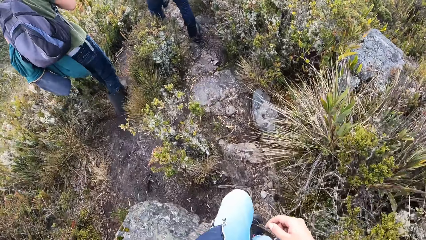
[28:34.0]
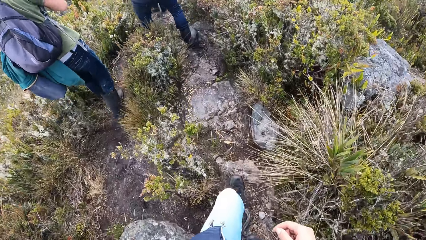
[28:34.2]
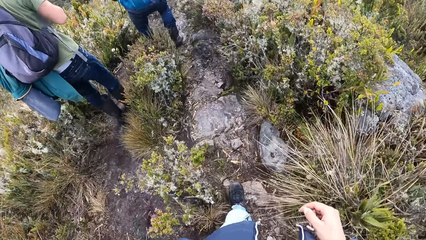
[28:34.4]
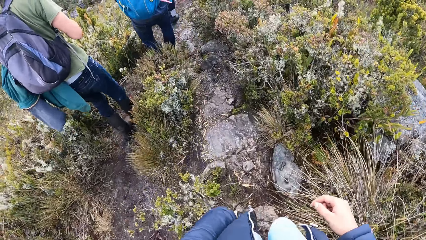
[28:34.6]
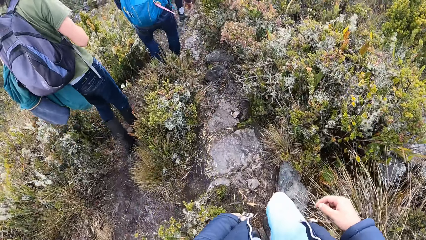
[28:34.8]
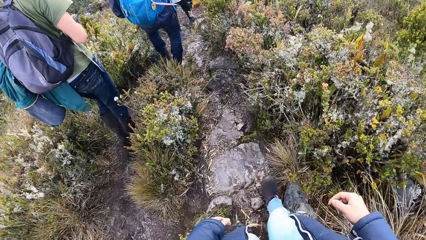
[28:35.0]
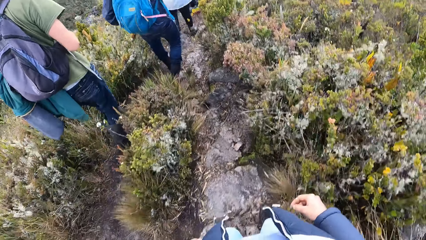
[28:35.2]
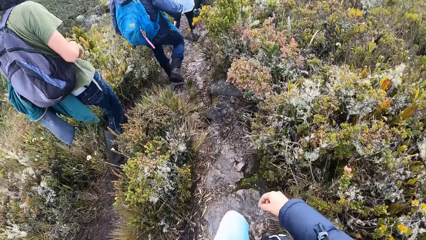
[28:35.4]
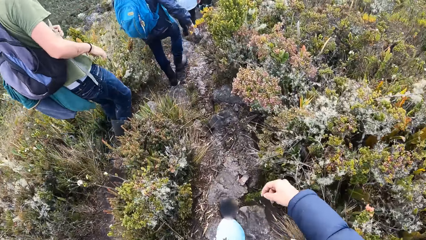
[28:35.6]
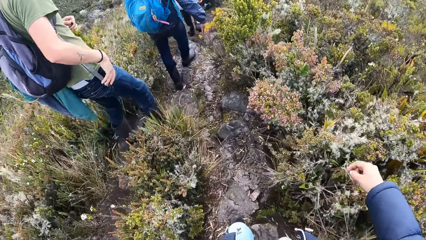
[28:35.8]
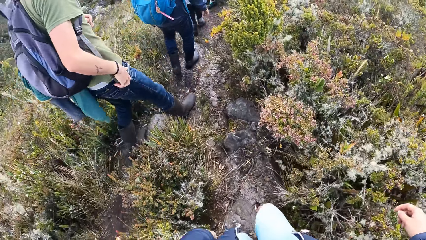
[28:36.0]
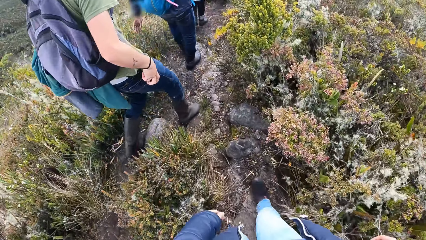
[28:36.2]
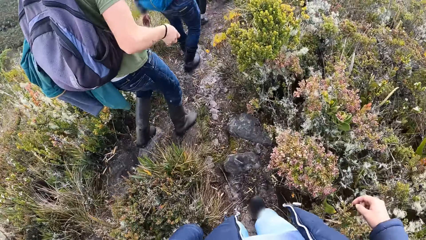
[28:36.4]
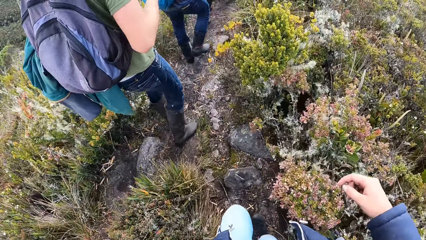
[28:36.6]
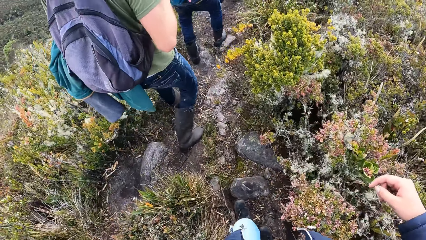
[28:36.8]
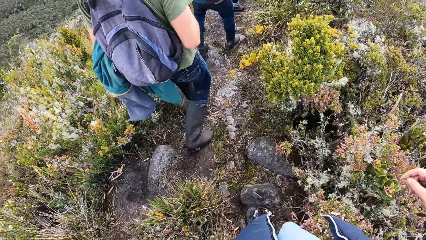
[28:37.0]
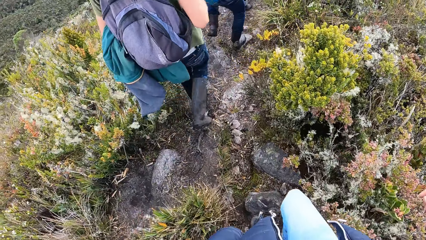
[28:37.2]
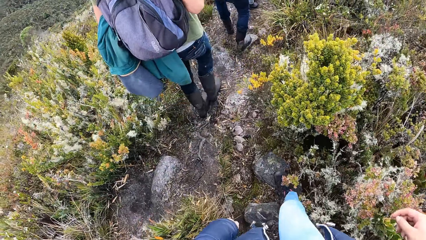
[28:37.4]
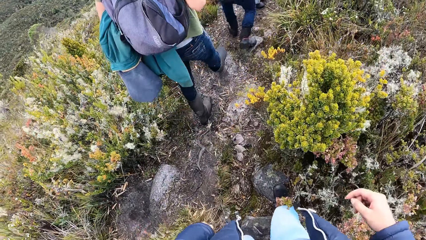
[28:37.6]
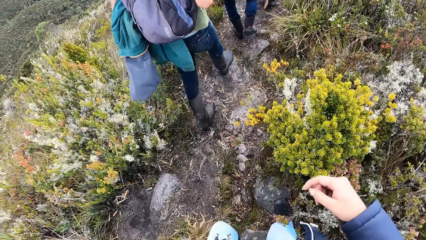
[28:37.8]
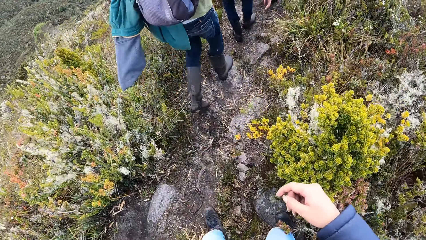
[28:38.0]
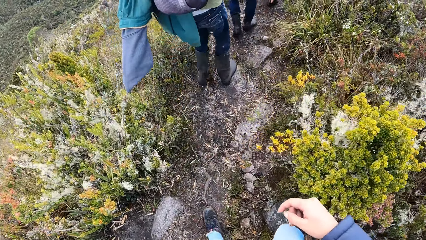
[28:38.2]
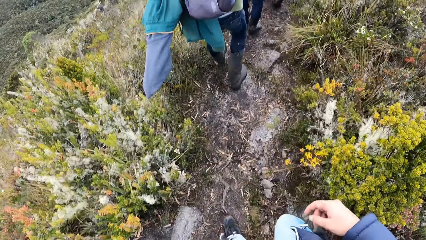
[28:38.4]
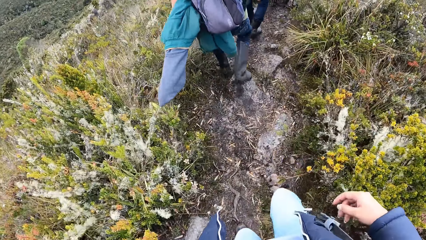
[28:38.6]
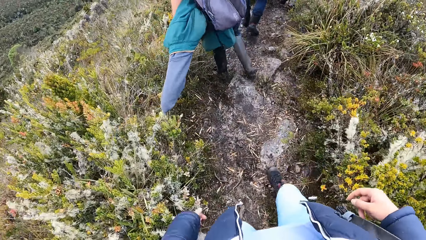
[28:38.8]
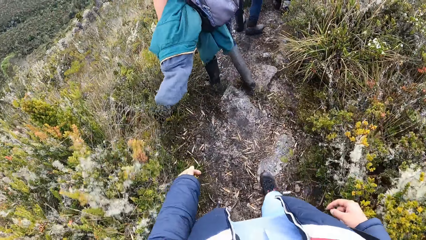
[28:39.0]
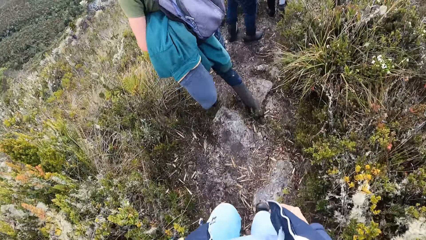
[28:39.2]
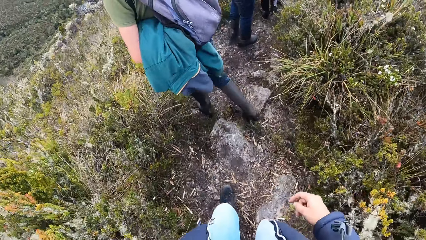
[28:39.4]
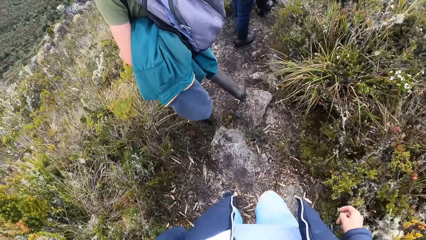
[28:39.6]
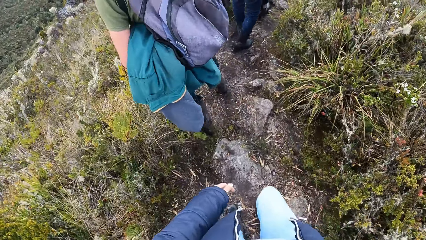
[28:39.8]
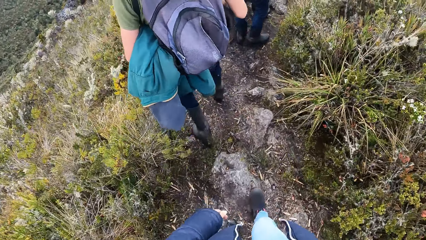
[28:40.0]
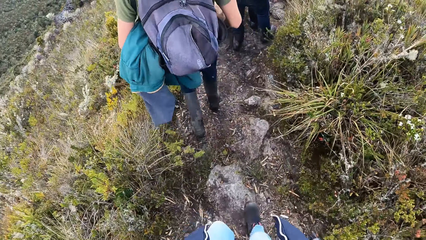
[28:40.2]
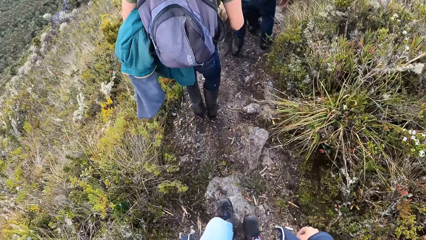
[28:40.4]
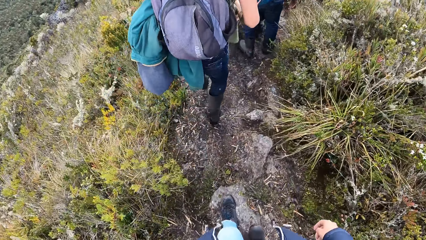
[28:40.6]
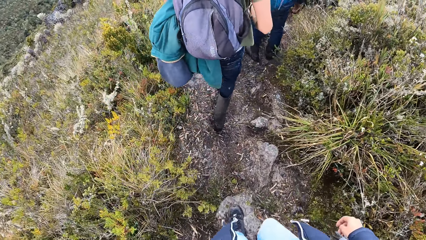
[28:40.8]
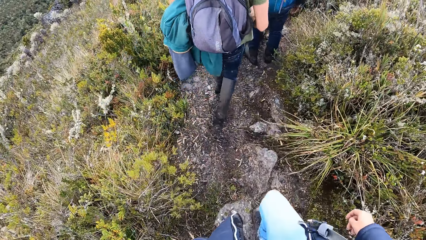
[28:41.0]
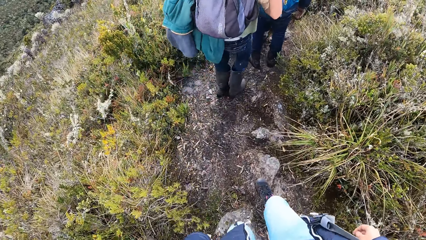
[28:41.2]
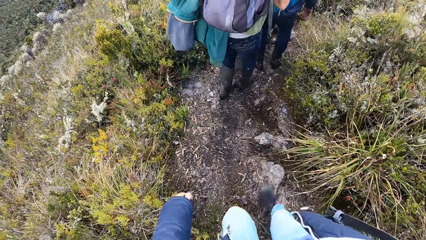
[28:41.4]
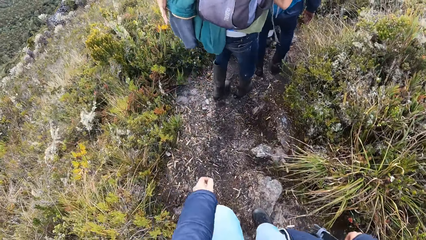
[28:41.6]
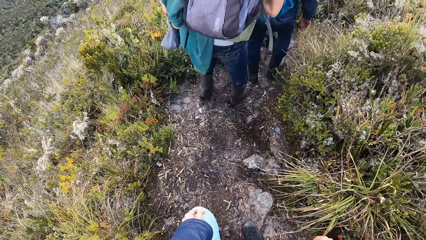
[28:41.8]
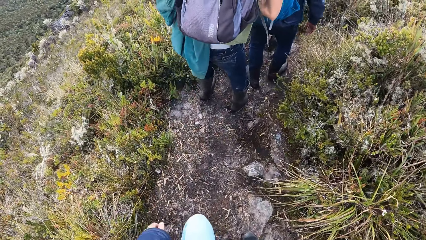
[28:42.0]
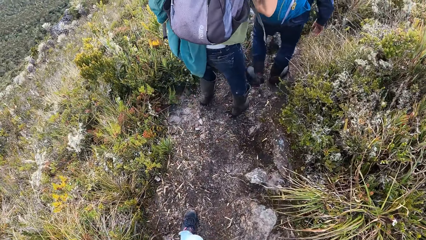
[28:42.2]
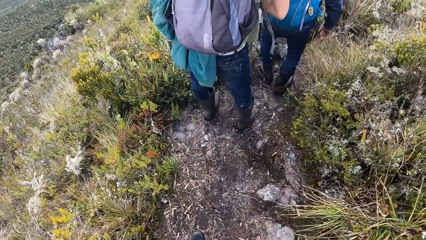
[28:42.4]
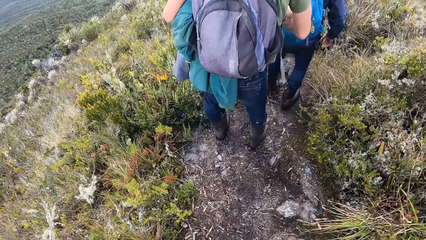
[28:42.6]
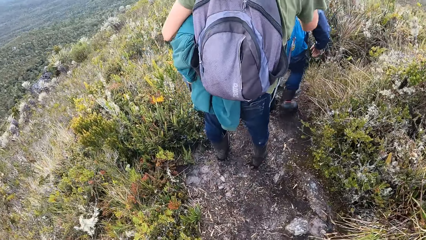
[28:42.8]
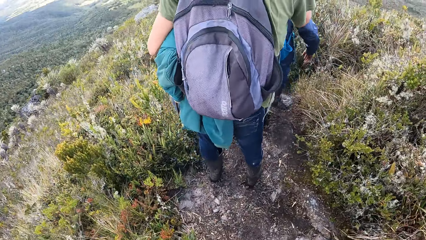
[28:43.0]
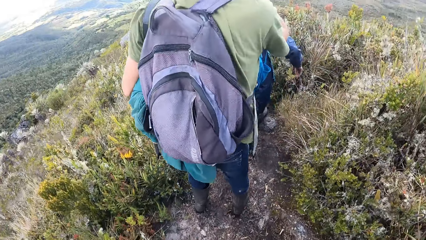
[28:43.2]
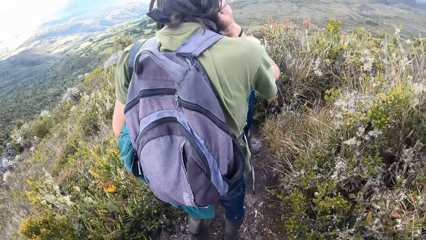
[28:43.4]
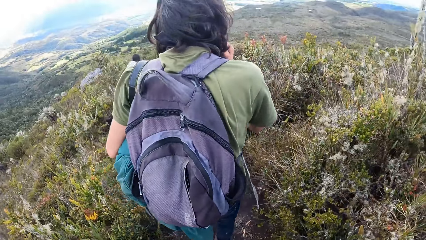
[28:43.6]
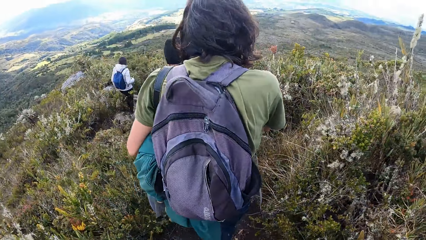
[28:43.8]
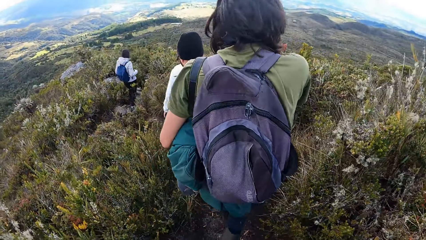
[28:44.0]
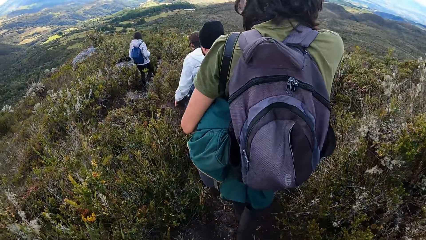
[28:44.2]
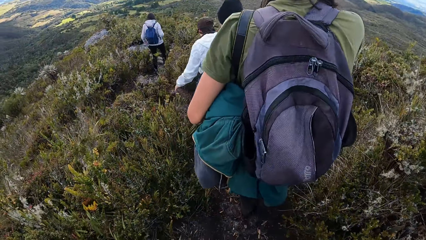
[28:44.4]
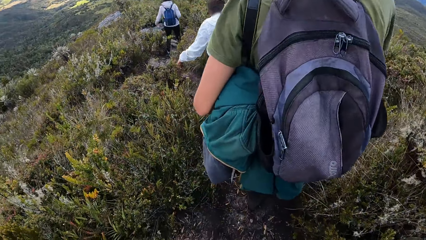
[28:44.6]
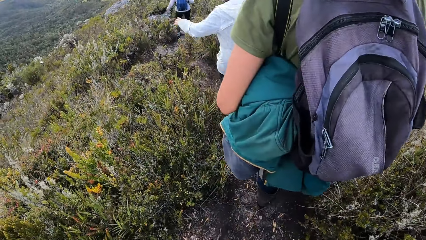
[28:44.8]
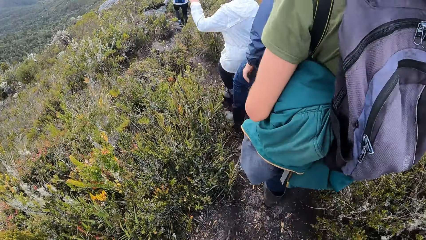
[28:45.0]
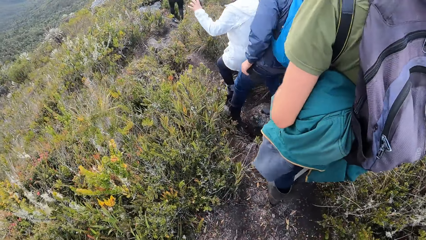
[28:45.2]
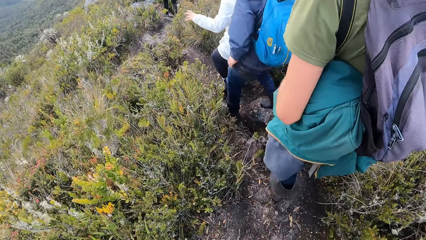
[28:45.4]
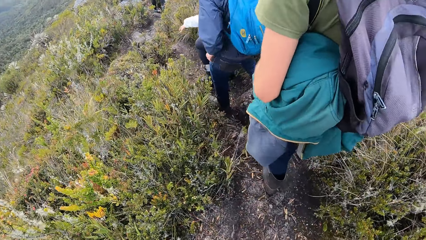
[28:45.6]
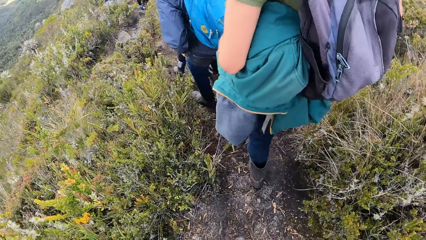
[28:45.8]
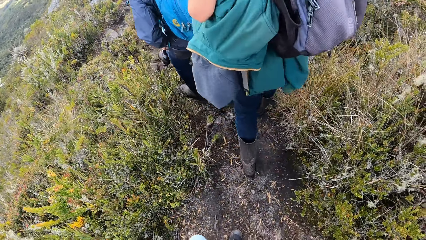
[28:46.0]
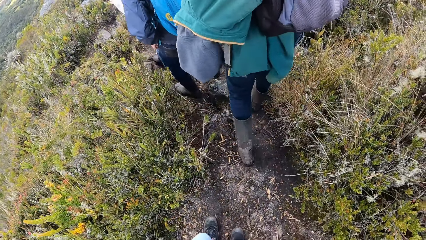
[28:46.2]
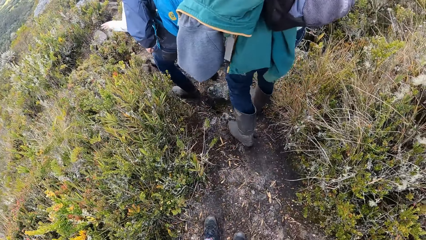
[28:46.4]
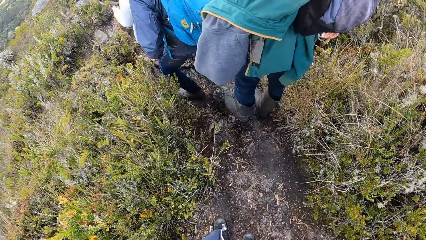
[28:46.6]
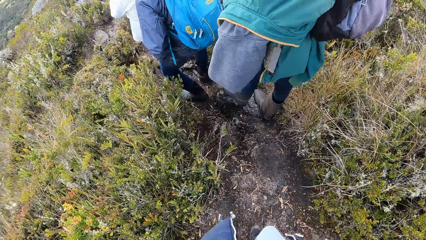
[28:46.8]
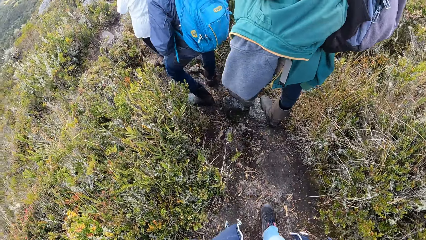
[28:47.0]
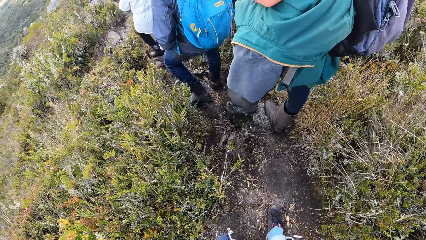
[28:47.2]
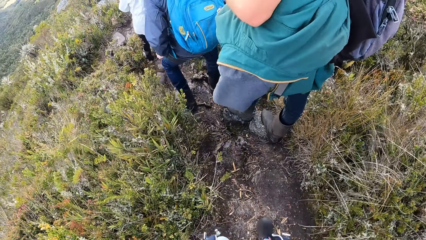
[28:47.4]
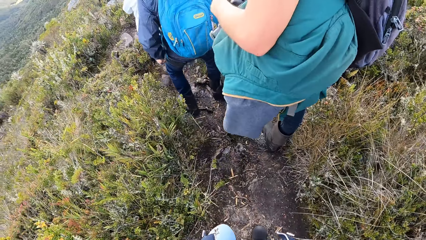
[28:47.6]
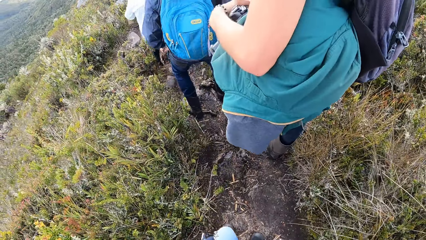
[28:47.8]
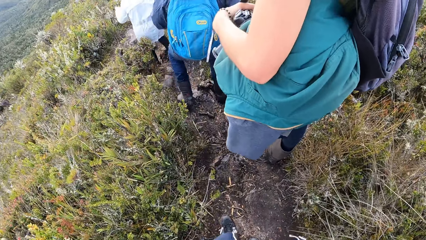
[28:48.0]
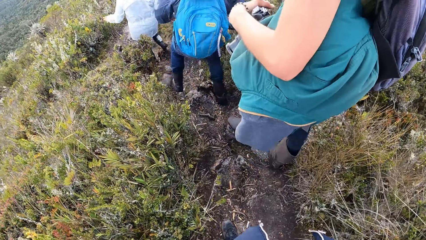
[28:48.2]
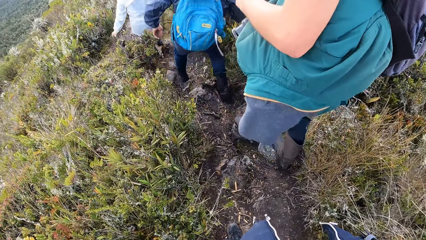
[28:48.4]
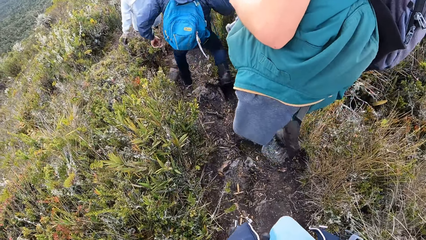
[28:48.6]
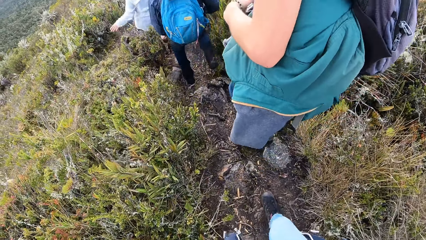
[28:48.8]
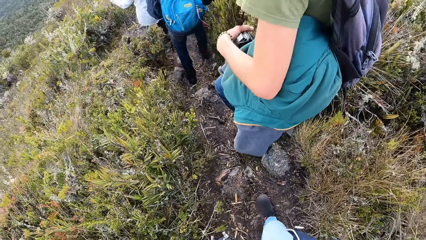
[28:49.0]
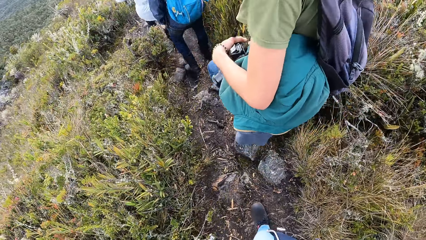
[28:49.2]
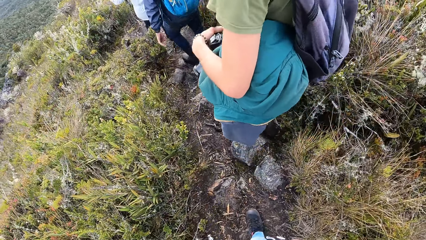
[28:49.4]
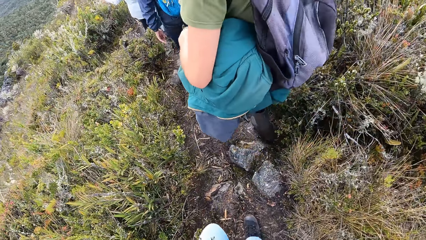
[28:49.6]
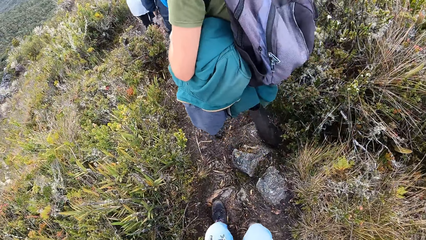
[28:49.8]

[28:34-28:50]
A man picks up the bag string and walks around the field. The camera wearer walks around the field. The man stands on the path and walks around the field. The camera wearer walks around the field.
